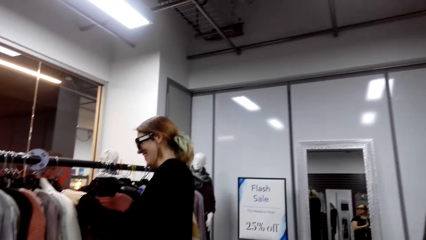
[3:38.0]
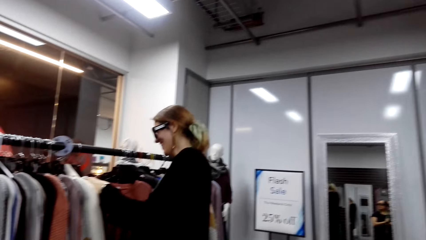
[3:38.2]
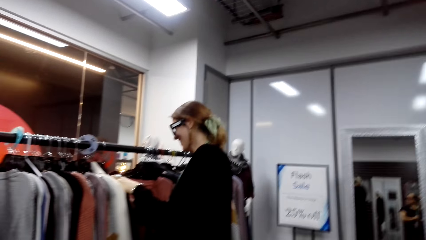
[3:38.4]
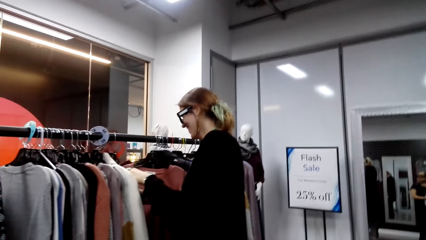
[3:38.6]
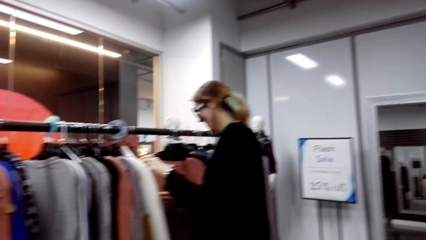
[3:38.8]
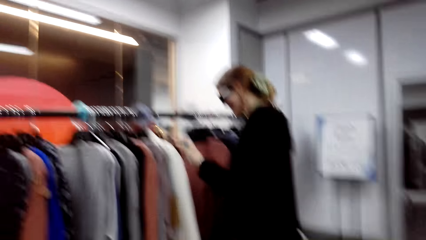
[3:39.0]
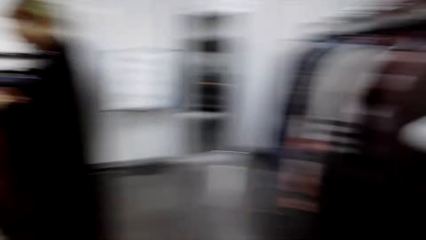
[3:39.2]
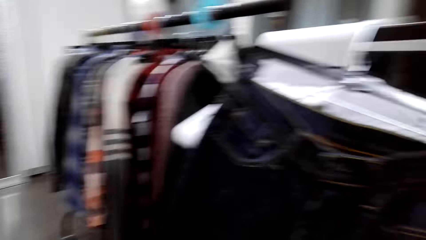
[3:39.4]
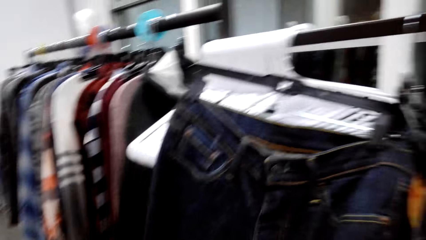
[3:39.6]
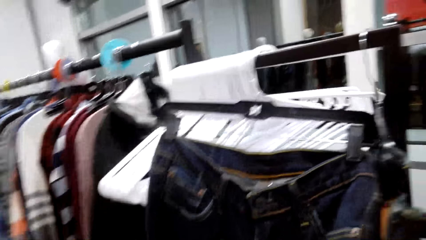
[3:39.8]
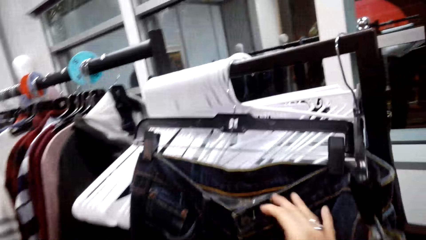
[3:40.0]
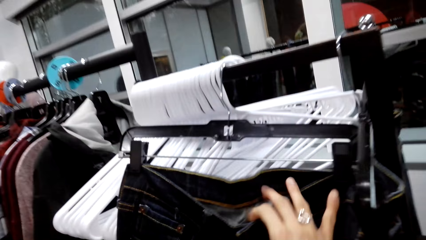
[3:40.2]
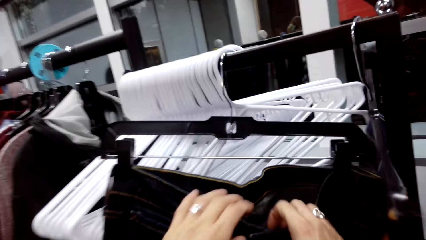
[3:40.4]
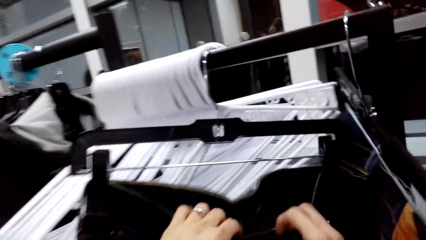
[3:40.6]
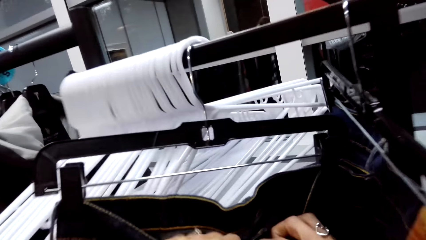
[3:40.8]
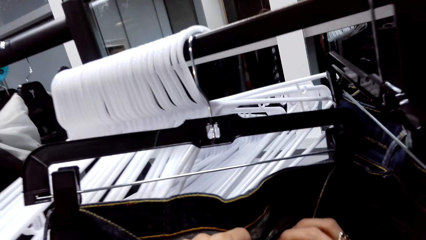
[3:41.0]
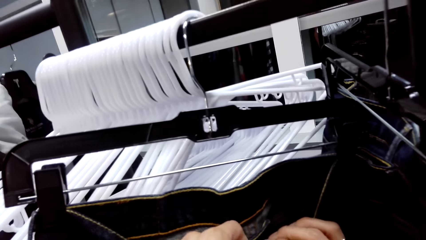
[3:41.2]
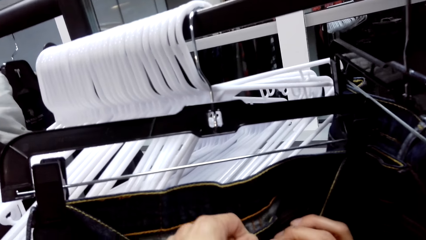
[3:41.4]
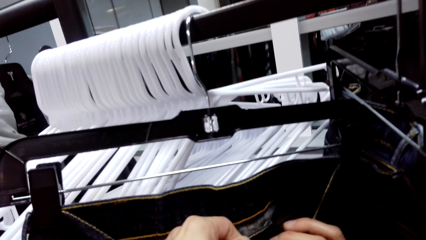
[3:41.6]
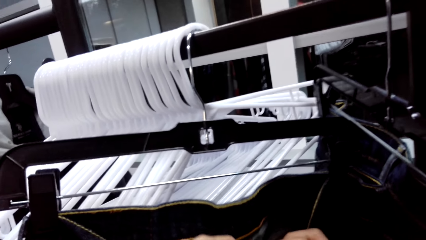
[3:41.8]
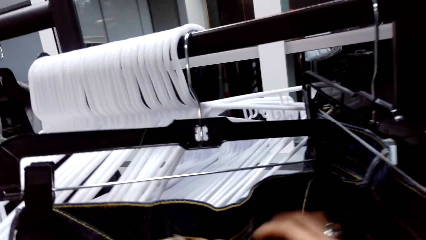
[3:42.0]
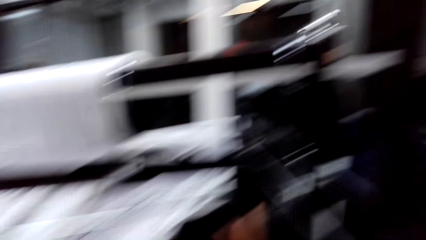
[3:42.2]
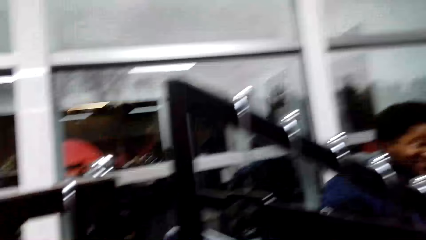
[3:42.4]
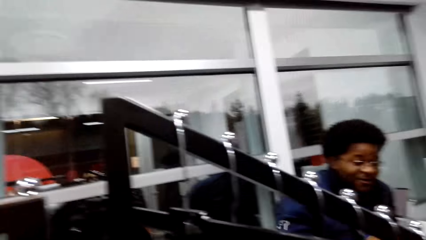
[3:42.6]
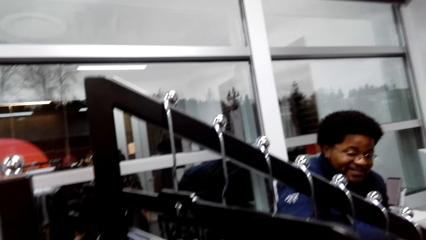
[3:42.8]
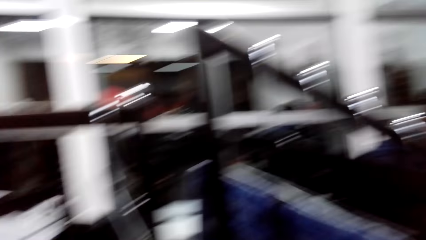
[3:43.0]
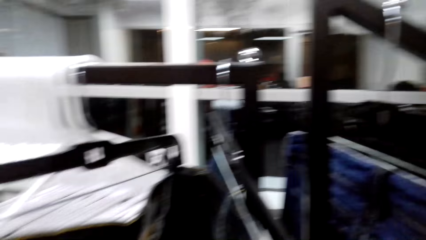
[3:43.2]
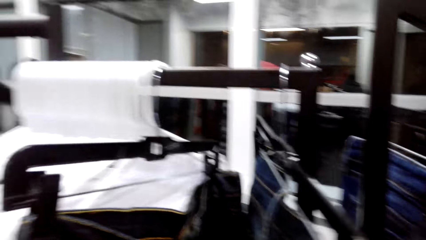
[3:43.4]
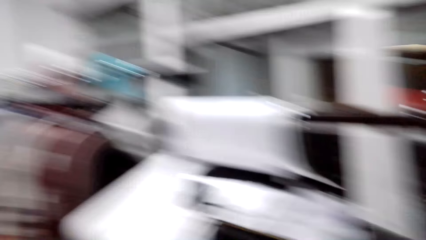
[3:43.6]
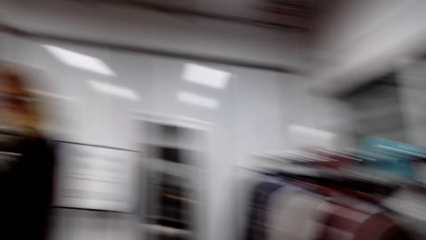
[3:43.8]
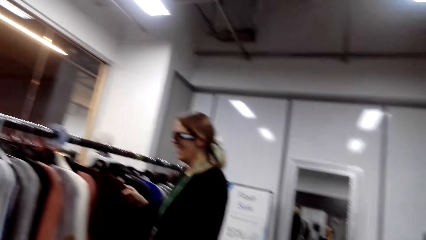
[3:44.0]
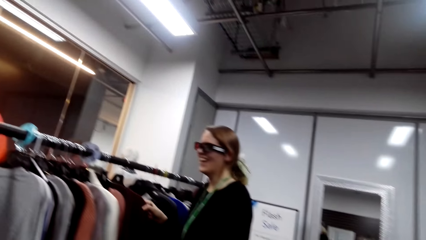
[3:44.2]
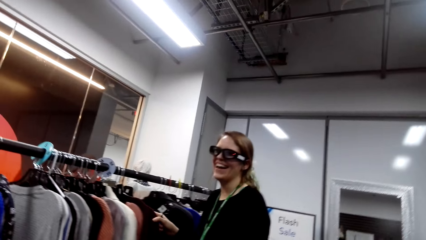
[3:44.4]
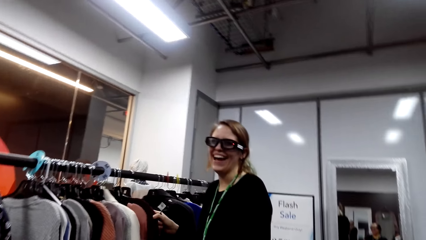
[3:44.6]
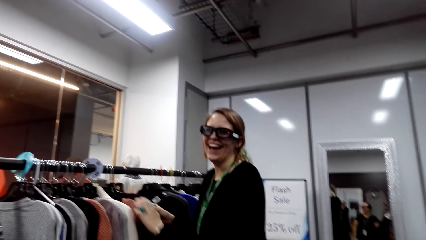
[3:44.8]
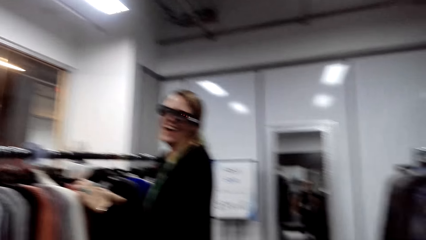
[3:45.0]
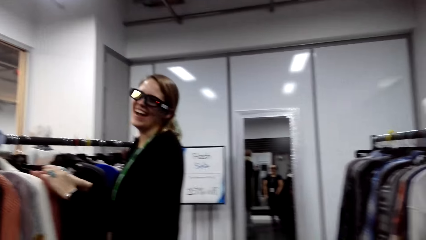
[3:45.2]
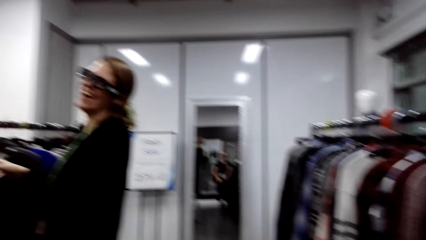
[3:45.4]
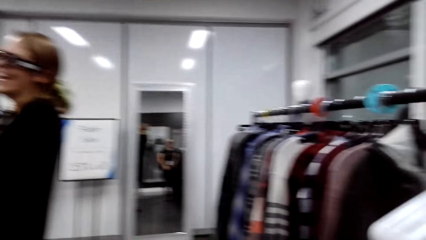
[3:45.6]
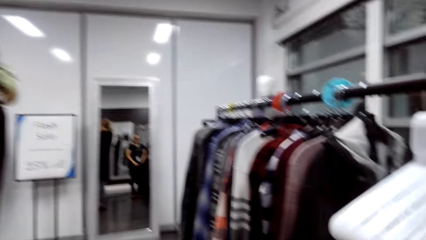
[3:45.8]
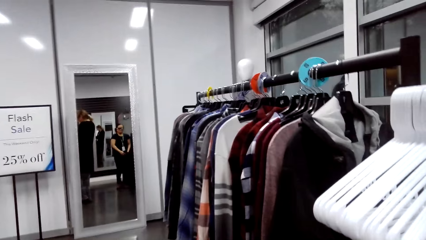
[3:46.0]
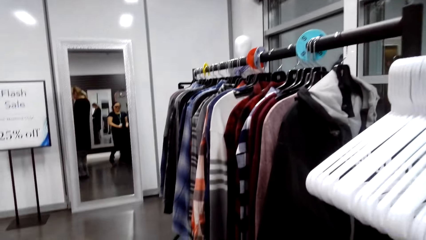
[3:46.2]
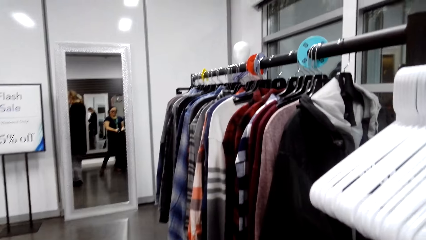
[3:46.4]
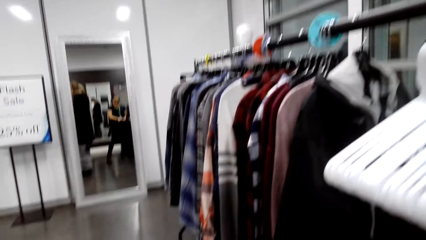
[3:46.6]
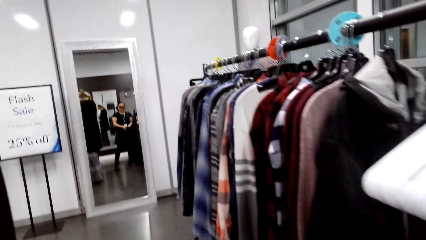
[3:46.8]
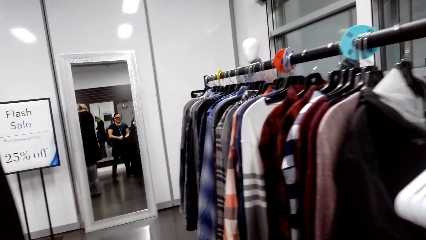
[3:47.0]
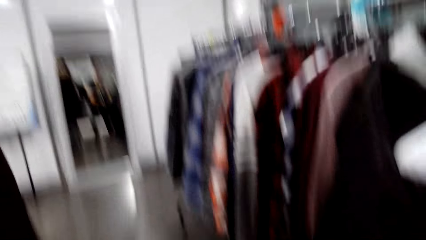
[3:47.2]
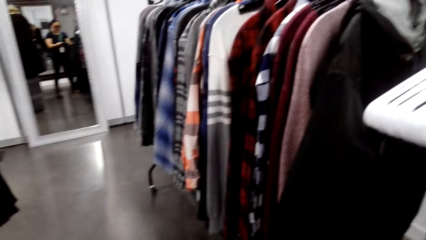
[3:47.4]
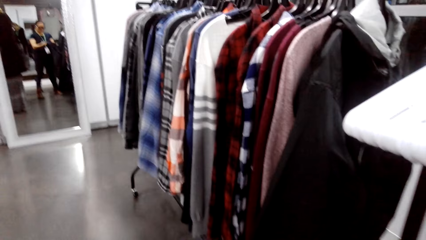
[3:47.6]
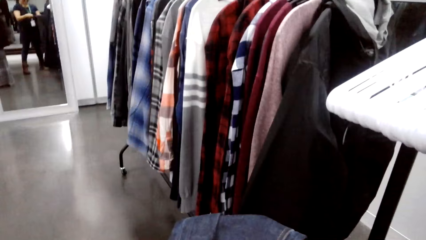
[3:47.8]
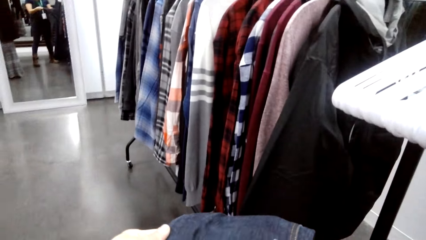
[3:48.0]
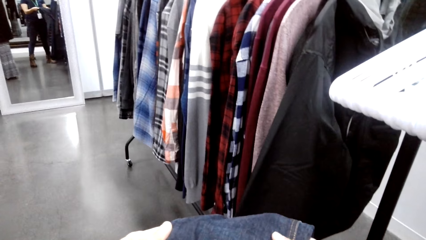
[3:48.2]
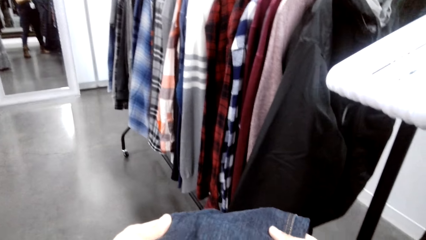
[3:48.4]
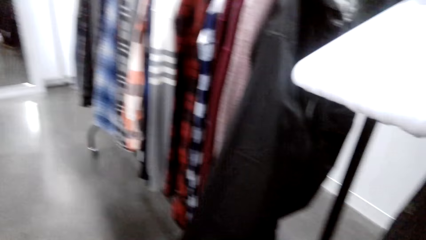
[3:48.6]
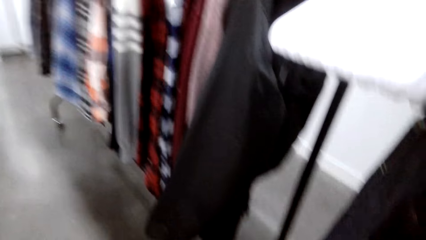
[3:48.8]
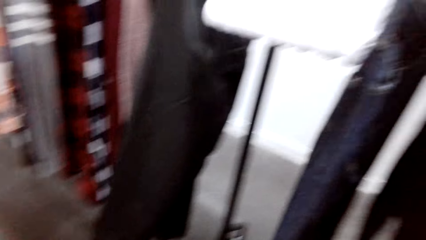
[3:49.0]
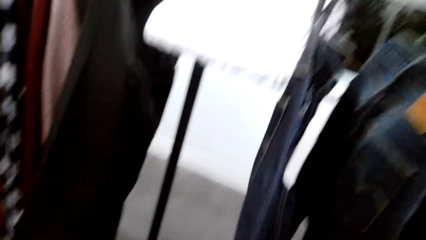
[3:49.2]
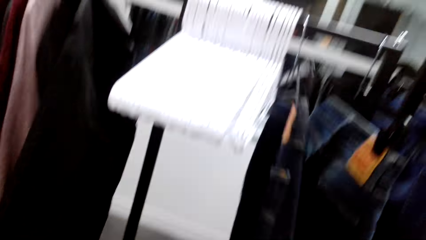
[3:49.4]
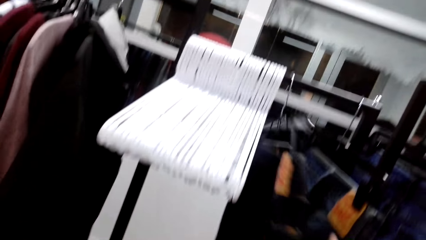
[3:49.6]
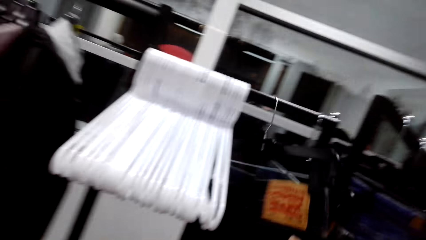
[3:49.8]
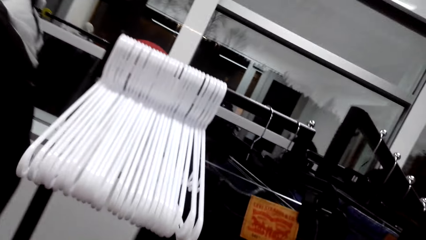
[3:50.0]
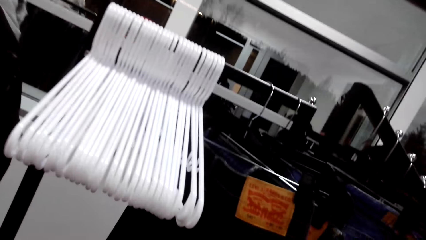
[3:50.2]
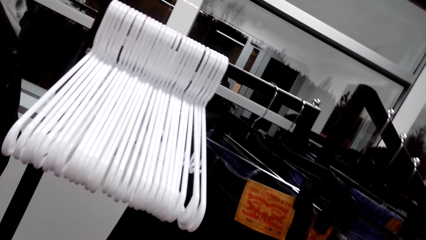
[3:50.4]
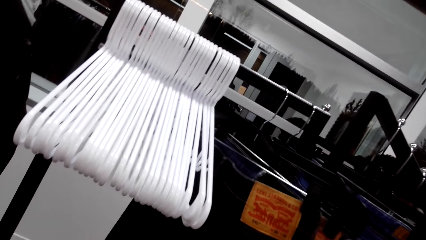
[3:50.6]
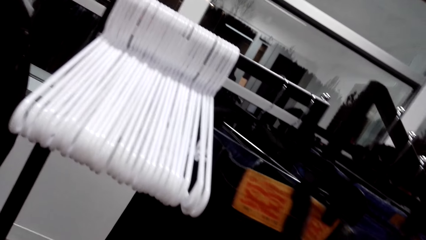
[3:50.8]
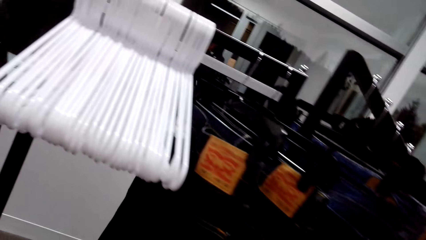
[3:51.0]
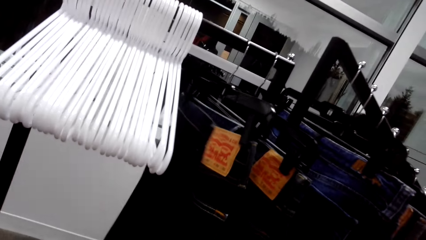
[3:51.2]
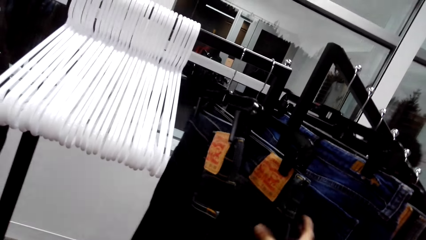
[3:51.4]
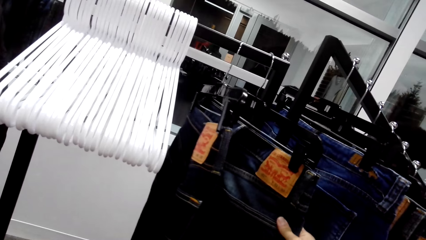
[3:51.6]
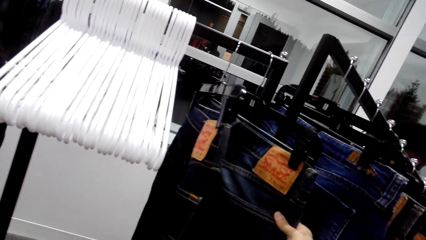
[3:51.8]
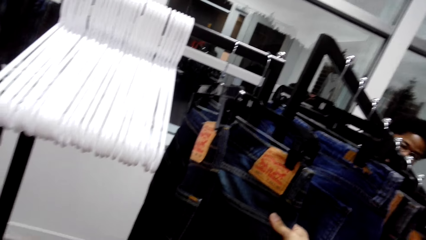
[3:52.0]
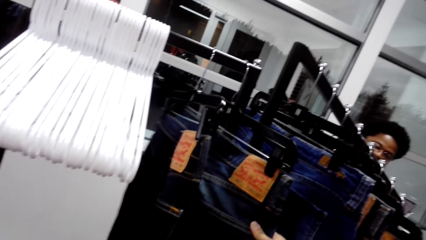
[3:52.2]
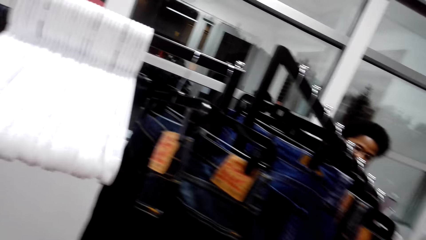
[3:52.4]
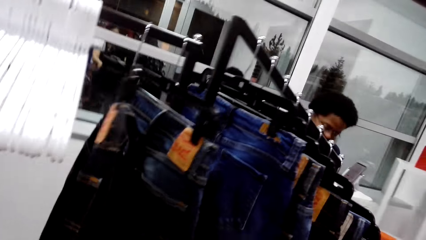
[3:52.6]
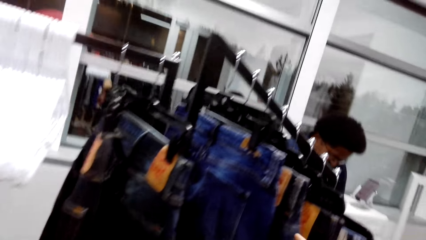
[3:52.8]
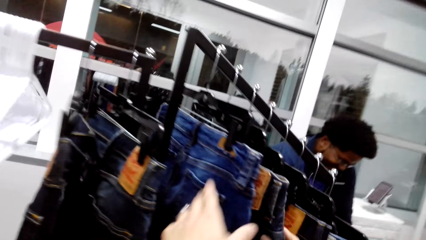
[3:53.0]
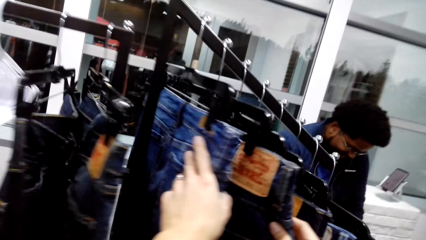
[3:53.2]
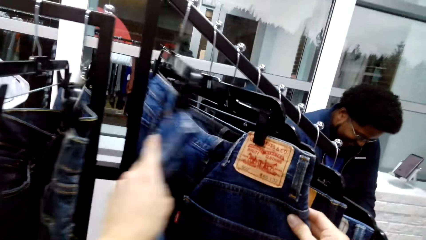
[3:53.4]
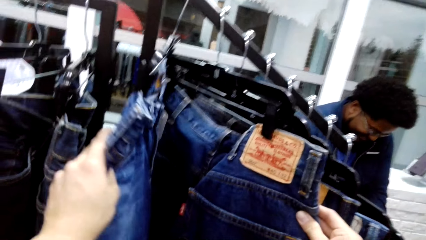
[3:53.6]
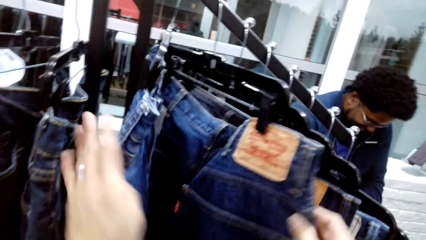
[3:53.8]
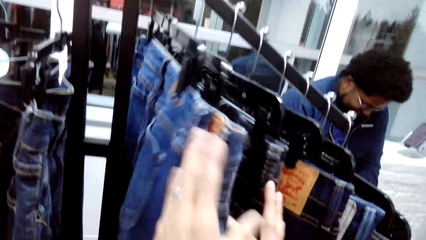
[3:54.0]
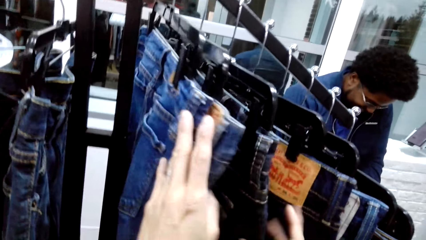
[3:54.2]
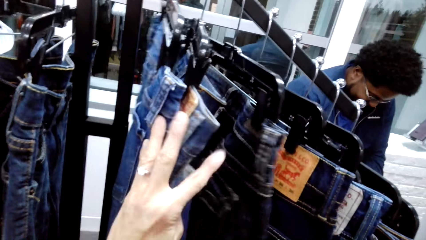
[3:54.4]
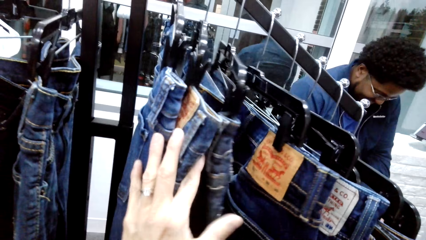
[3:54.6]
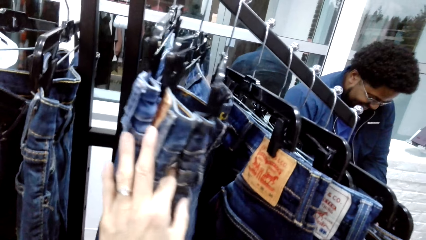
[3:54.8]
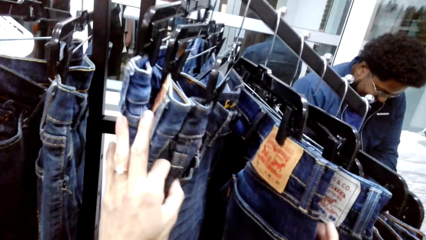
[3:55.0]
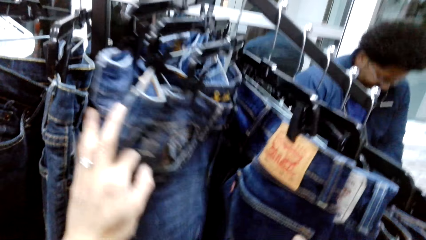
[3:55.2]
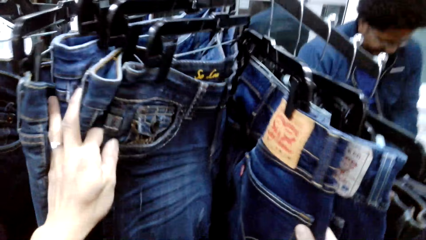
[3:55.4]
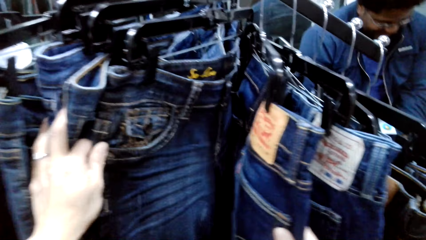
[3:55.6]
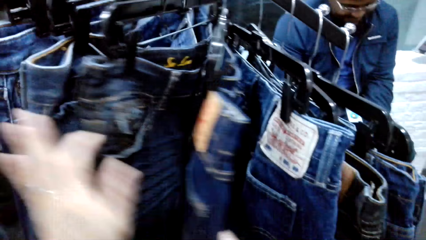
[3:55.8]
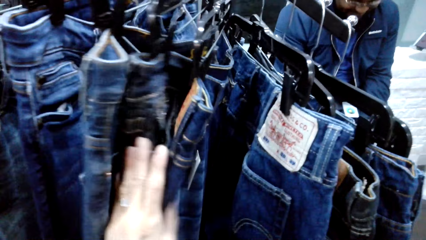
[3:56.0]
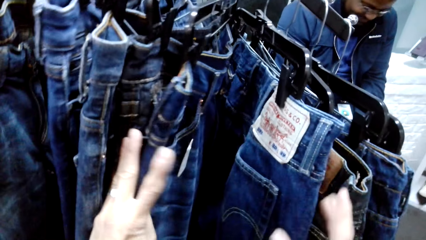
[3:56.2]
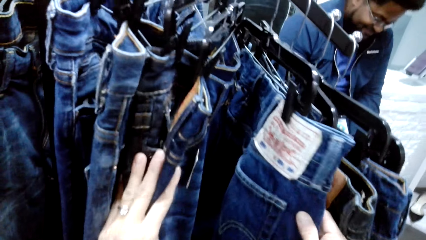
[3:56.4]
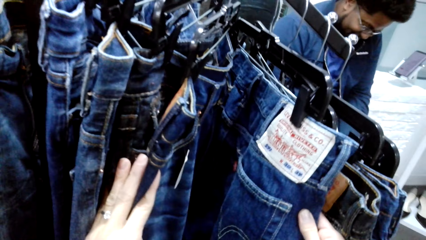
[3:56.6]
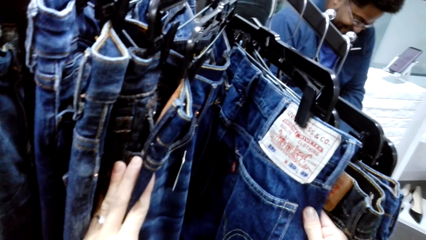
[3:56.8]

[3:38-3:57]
The camera wearer talks. A man talks. The camera wearer laughs. A woman laughs. The camera wearer looks at the clothes on the clothes stand.
